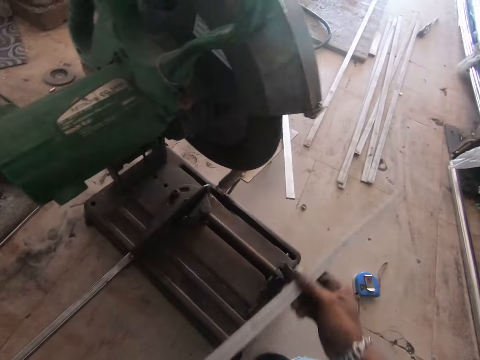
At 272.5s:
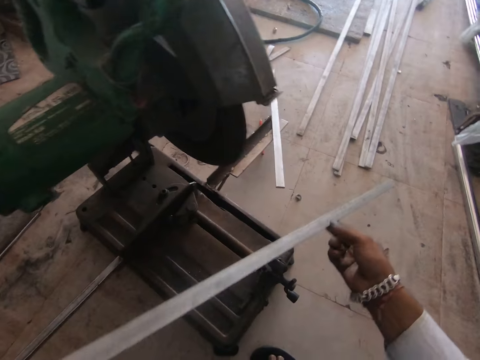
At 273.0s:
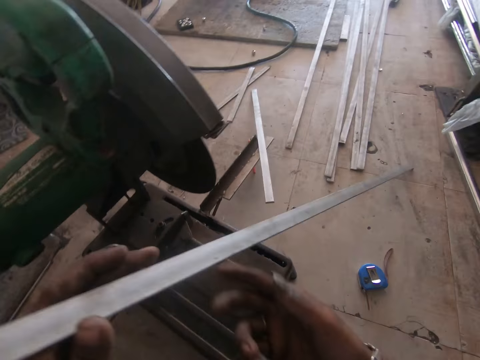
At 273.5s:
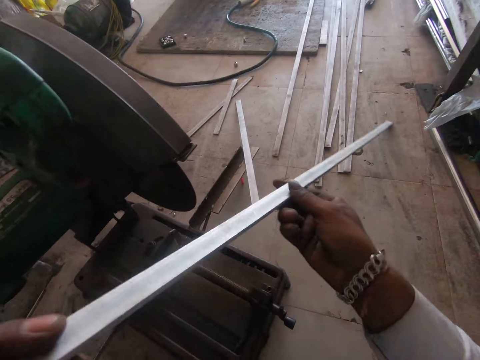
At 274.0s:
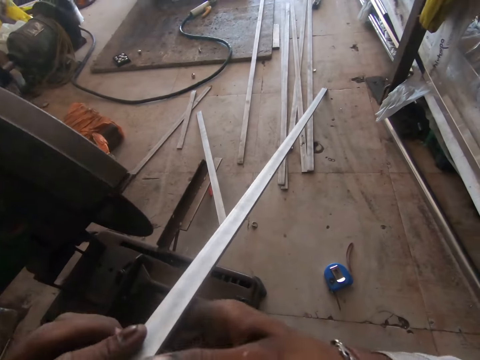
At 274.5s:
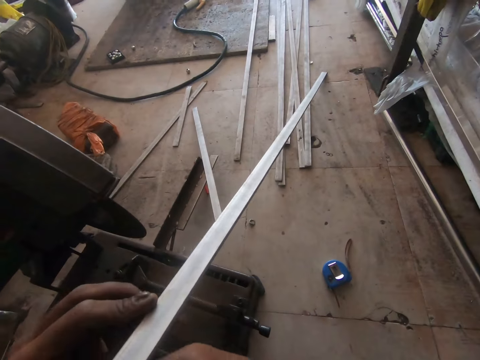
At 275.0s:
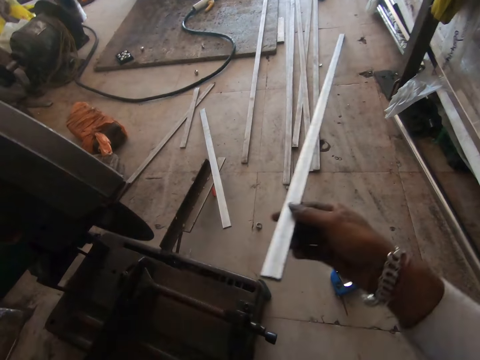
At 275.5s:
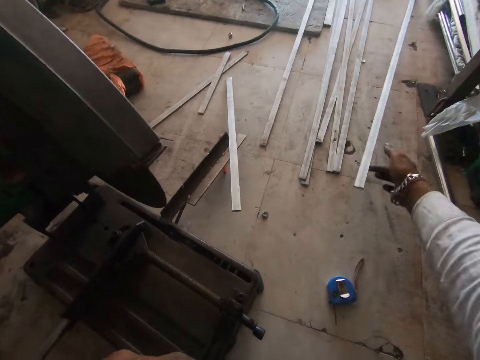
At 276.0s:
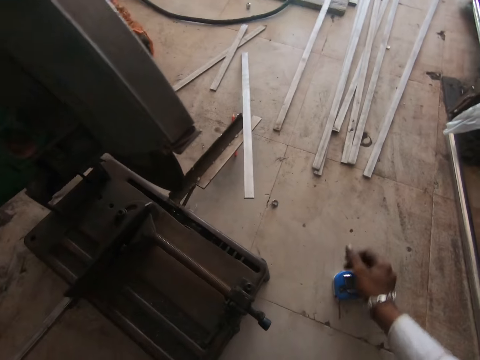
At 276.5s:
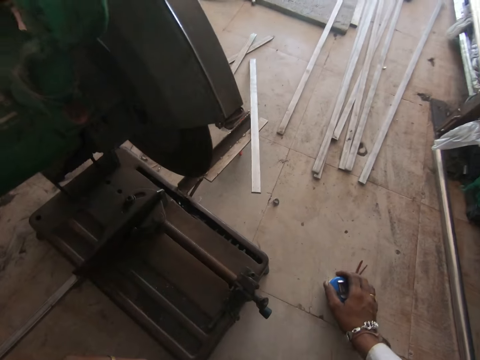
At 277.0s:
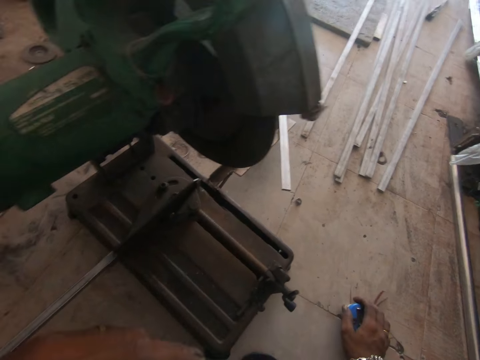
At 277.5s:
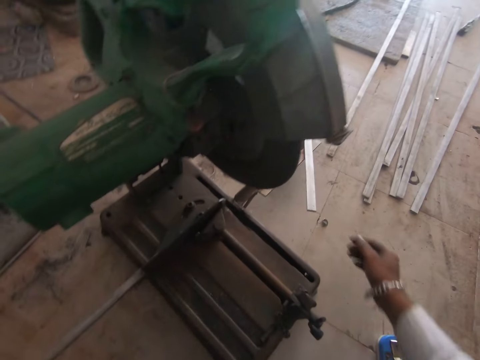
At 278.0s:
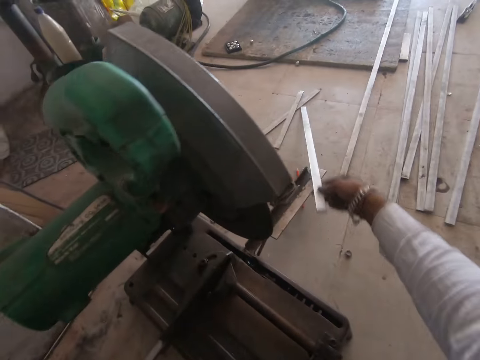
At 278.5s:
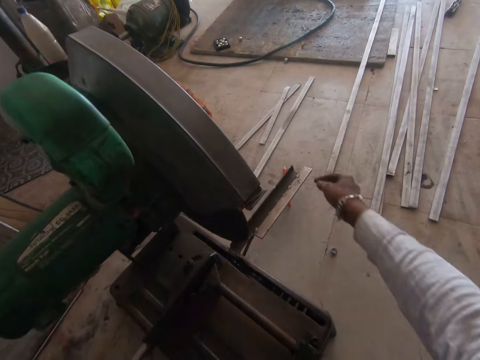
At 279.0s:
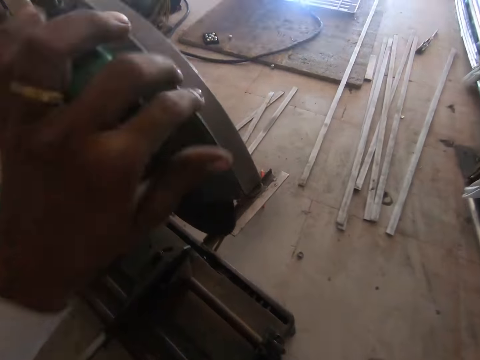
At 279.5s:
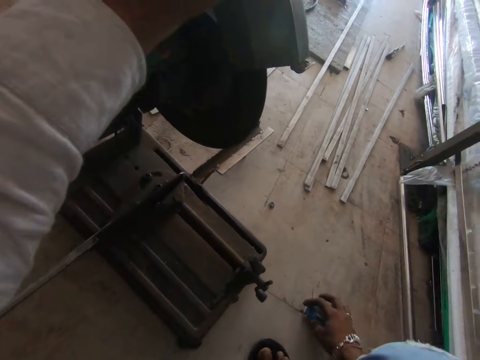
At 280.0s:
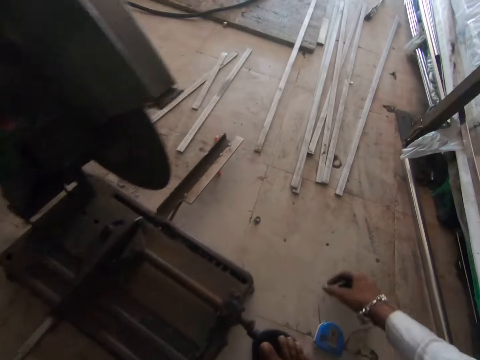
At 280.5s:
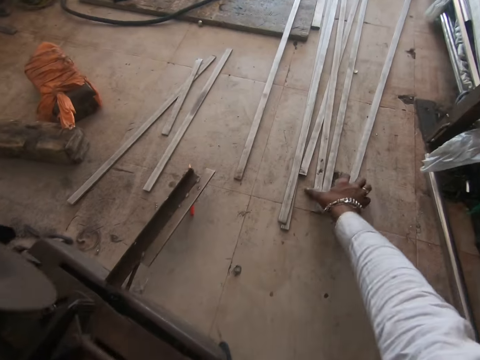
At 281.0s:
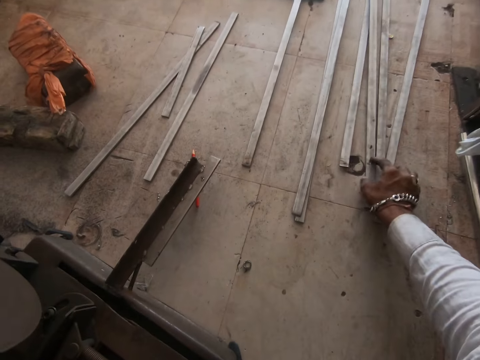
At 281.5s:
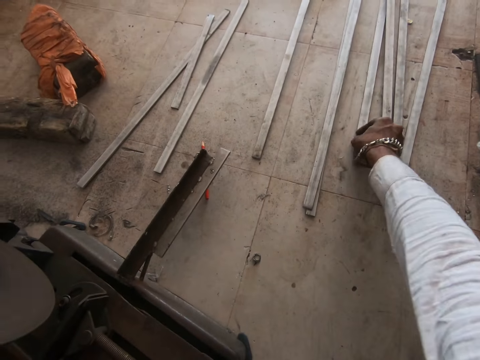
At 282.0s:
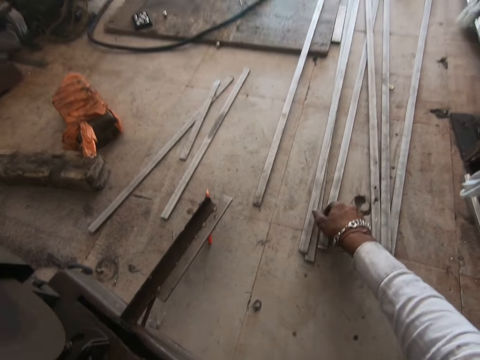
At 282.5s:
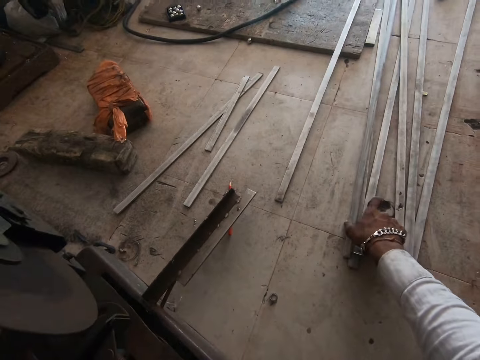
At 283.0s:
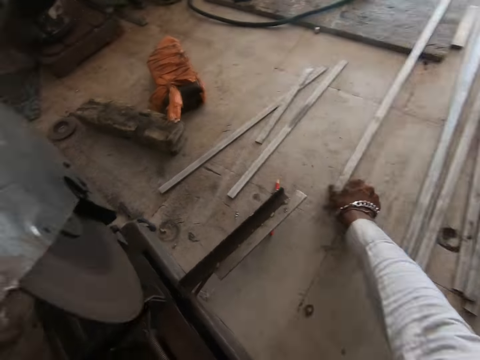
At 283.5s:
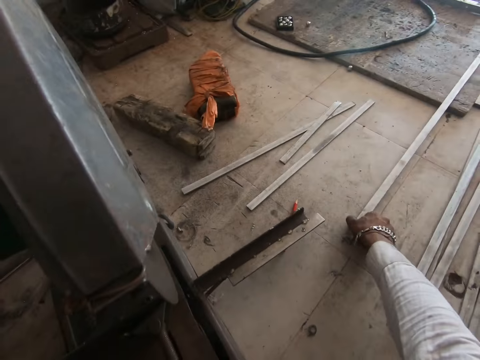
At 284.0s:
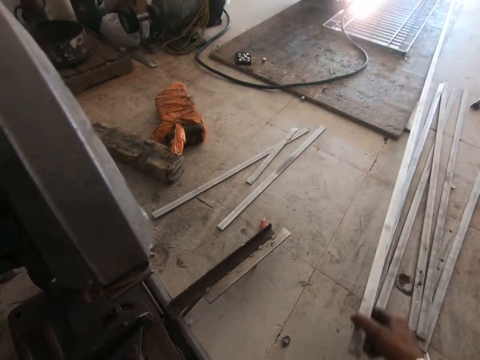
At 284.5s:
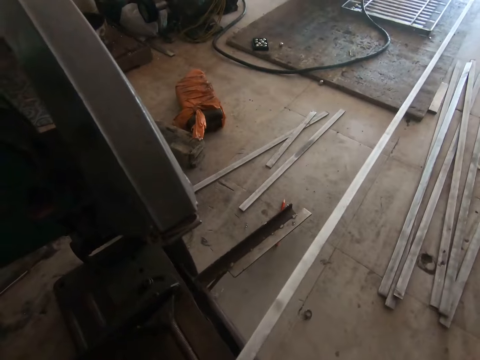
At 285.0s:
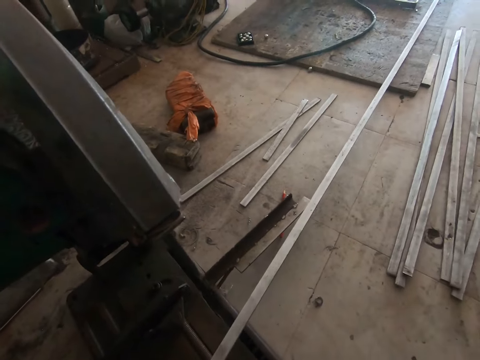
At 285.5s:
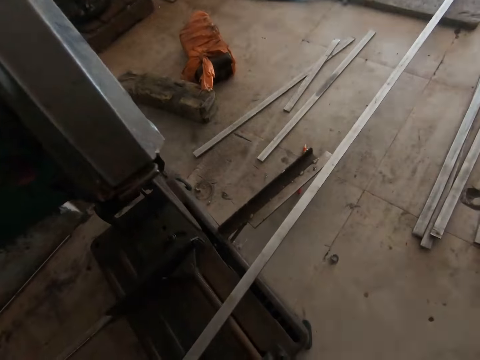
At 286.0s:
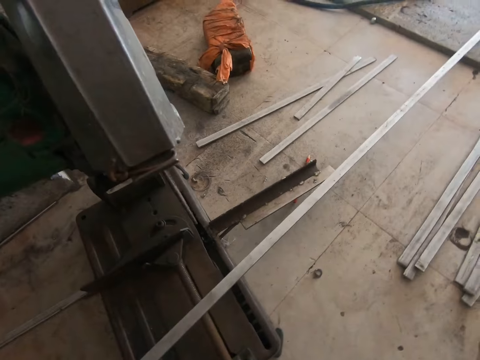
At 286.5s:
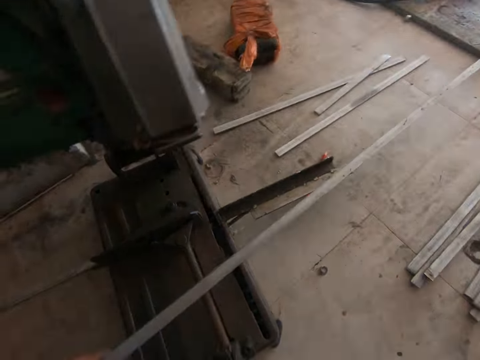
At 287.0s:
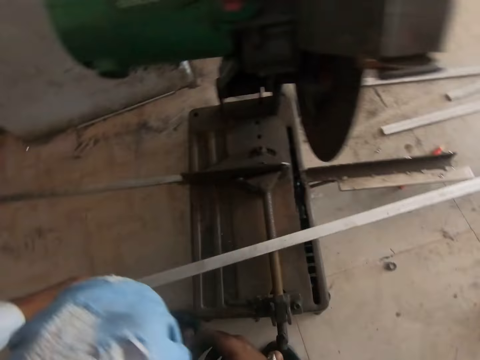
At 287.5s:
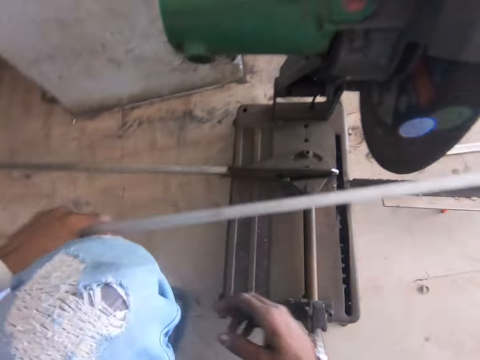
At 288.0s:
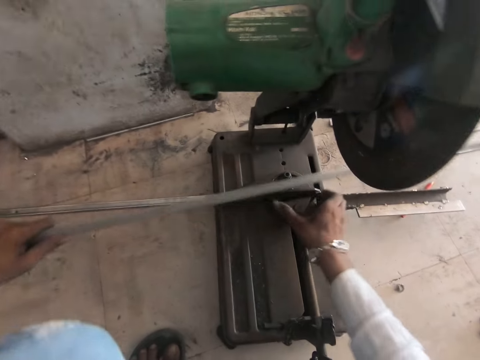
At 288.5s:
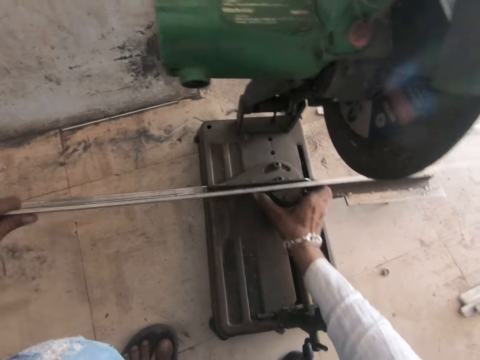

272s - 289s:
The camera wearer places the steel metal on the floor. They pick up the tape measure. They drop the steel metal on the floor. They arrange the steel metal on the floor. They pick up the steel metal. They hold the metal bar under the grinding machine.

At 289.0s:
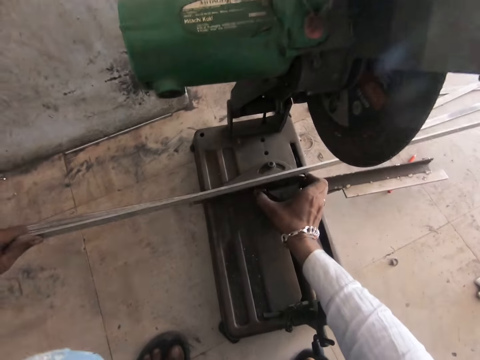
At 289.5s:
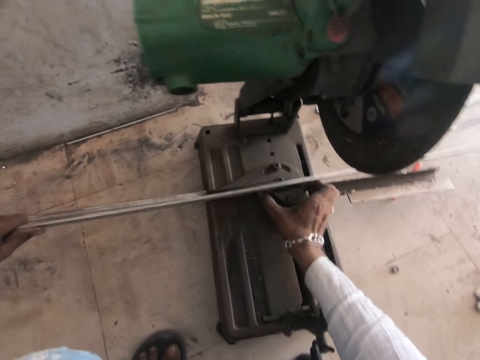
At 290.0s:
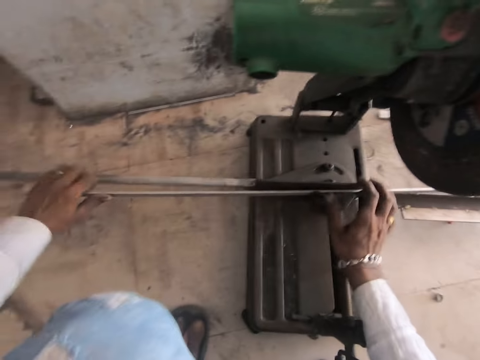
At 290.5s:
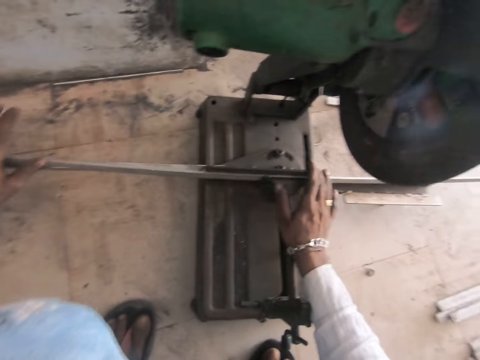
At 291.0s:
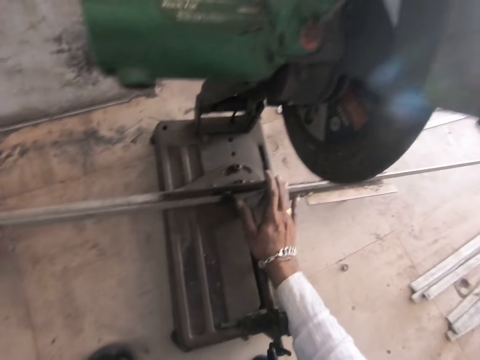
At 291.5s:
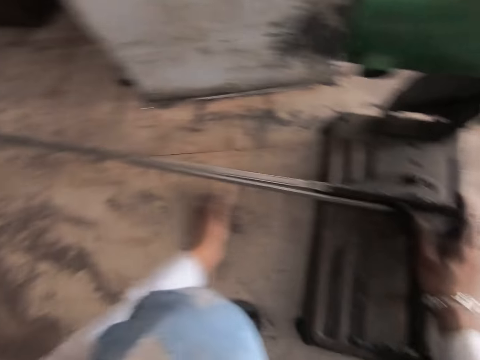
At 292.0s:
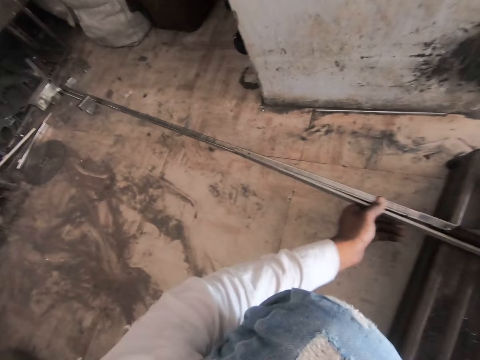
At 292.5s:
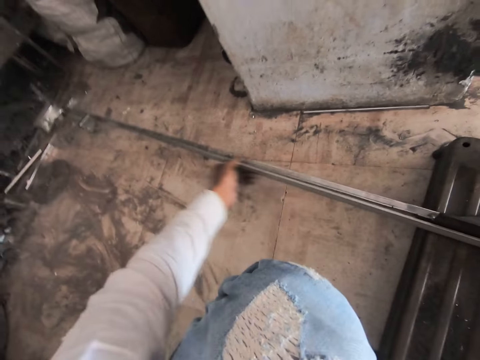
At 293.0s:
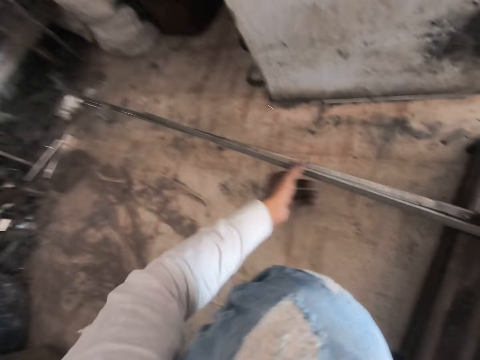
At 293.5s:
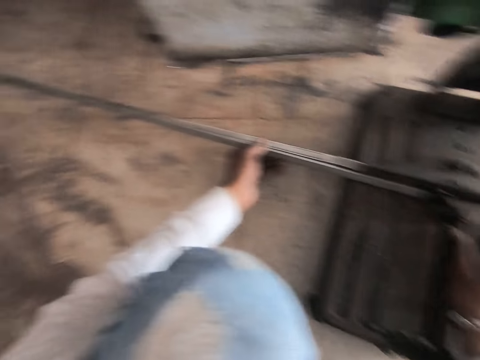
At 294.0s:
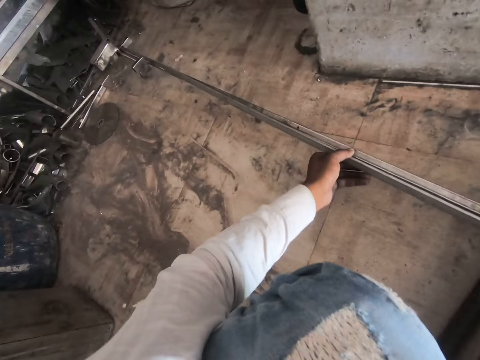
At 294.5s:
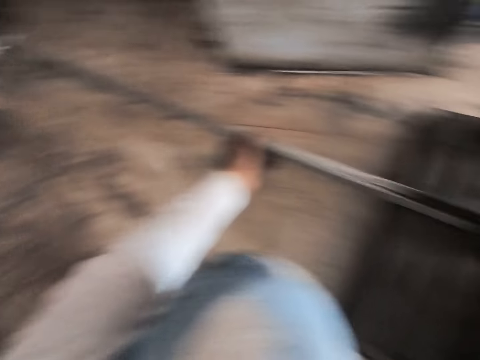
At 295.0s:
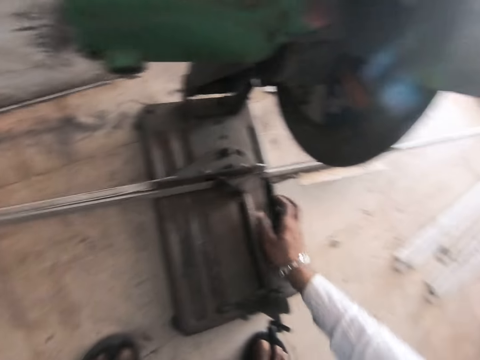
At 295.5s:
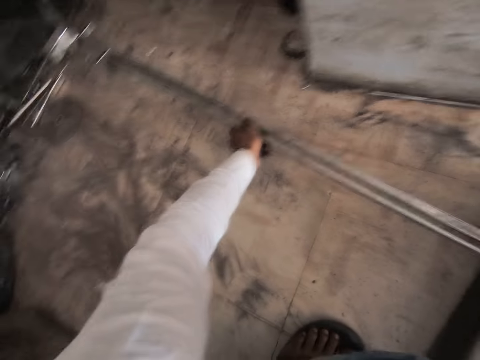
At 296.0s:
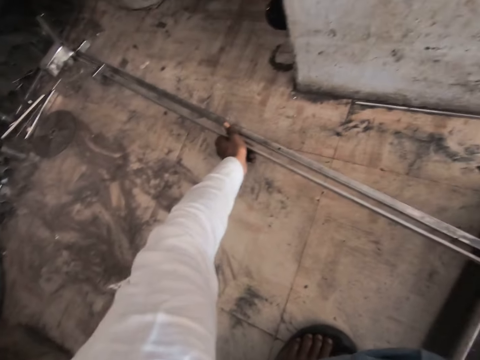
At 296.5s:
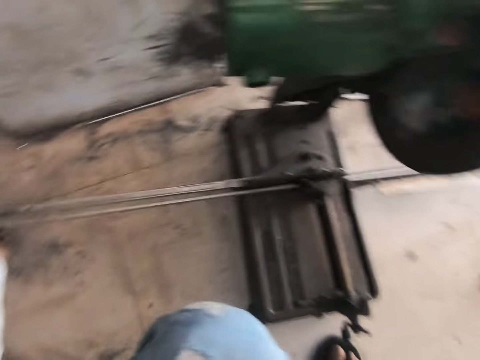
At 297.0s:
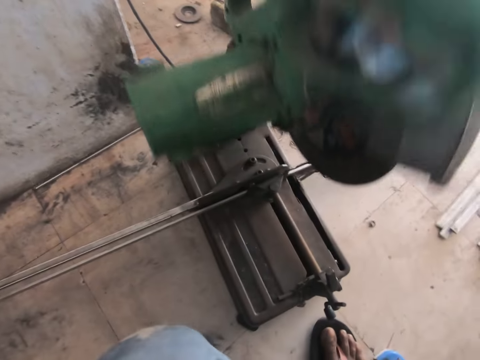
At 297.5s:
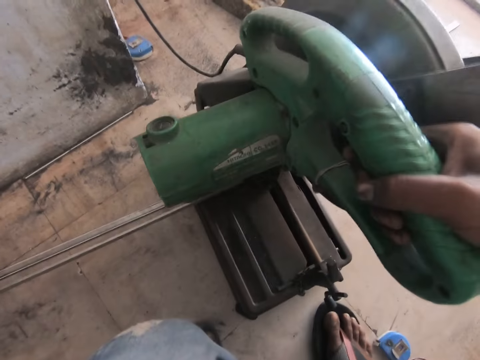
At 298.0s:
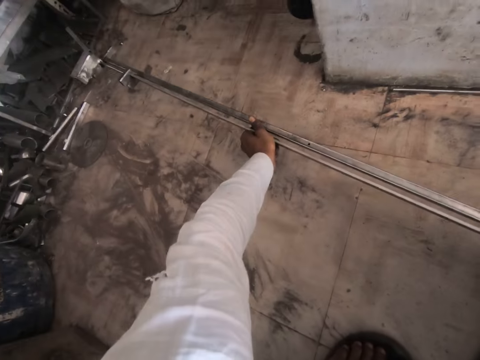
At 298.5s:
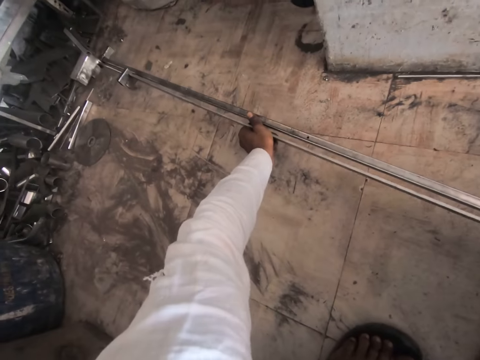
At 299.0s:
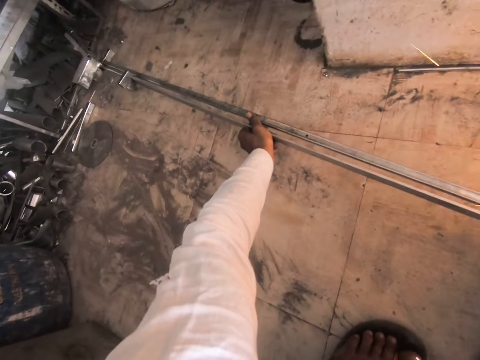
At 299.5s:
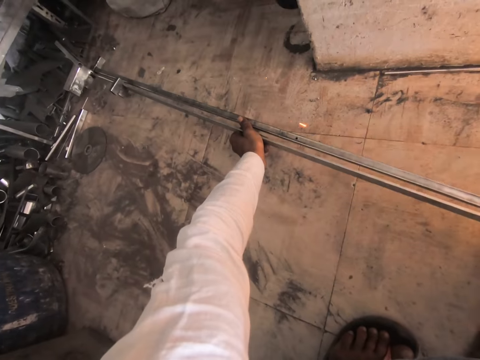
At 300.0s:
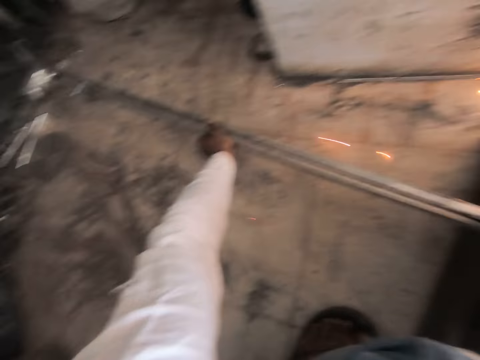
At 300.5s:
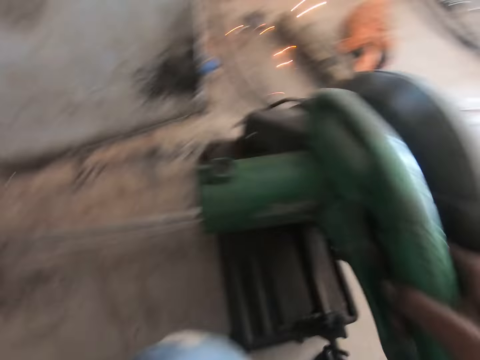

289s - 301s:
The camera wearer adjusts the grinding machine. They move the metal bar under the grinder. They put the metal bar under the grinding machine. They move the metal bar under the grinder. They lower the grinder to the metal bar. They hold the metal bar in place. They grind the metal bar with the grinder.
